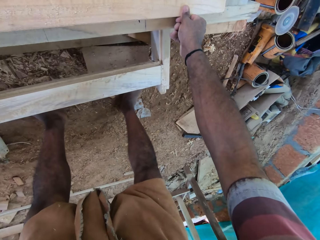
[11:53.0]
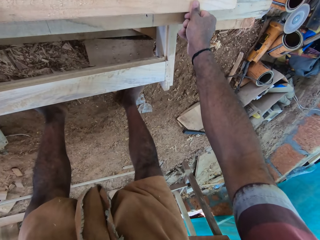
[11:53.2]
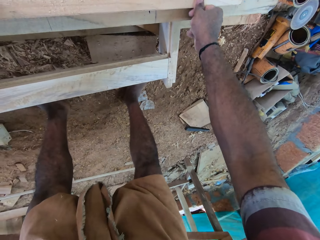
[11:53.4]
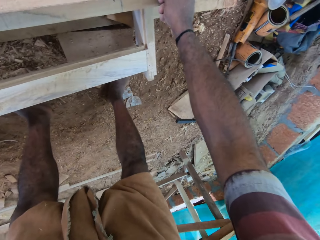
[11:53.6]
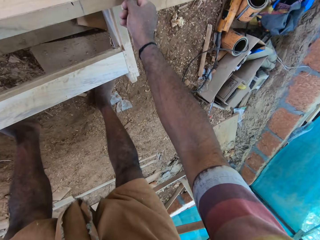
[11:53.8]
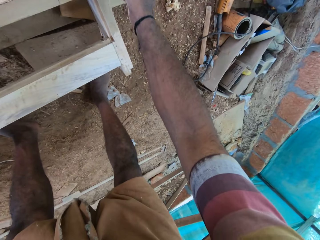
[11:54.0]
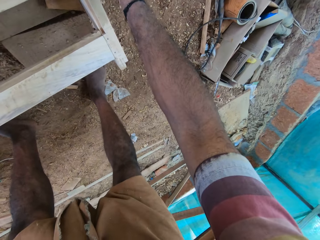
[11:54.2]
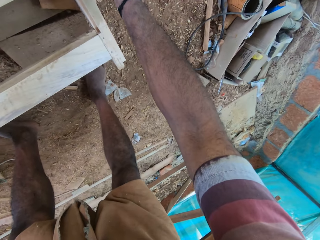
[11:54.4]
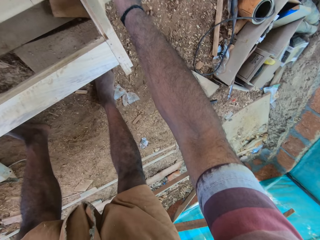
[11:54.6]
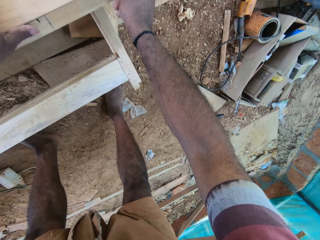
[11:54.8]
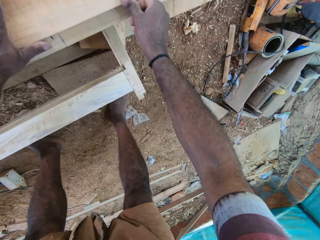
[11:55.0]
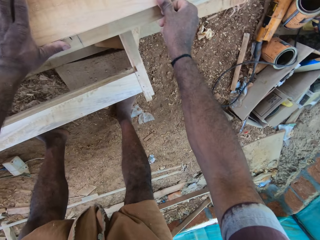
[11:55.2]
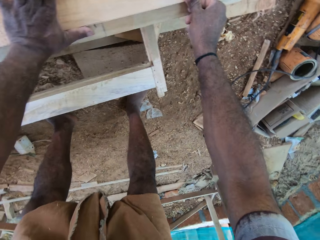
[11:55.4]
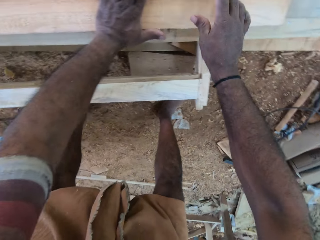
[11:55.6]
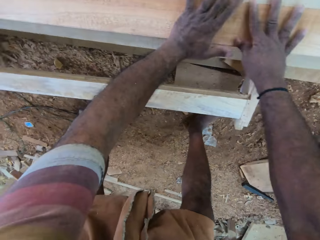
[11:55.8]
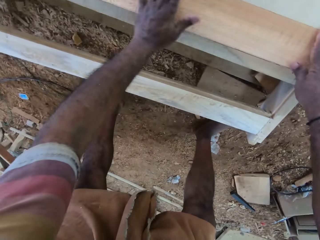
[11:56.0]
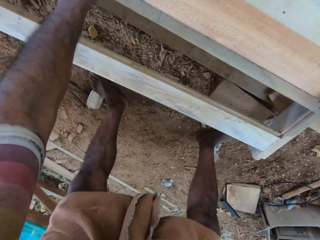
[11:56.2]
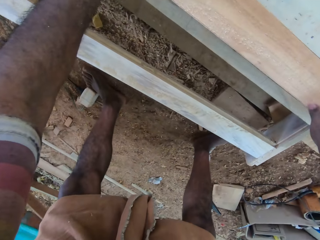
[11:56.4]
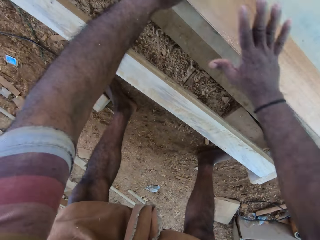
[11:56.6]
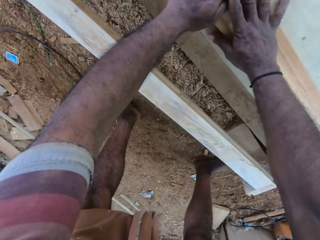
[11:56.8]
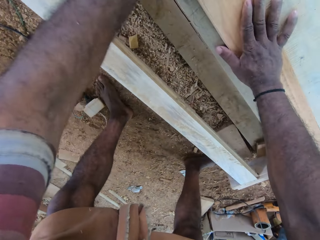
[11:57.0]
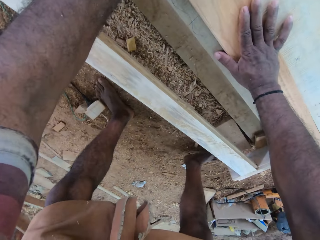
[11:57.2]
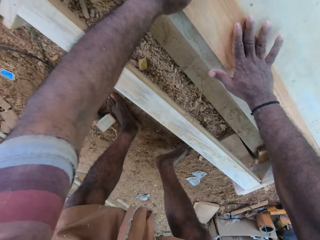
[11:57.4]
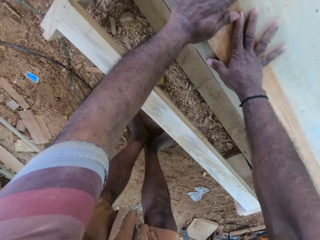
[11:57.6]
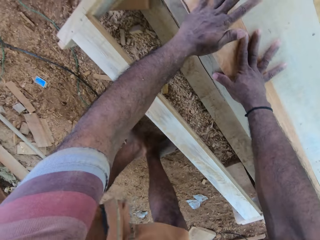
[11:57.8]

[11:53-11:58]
The camera wearer adjusts the wood on the structure.

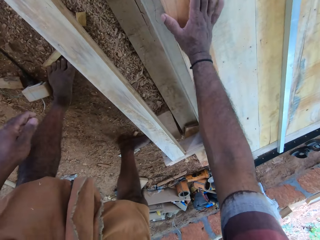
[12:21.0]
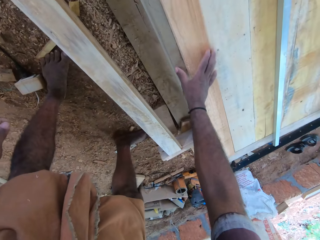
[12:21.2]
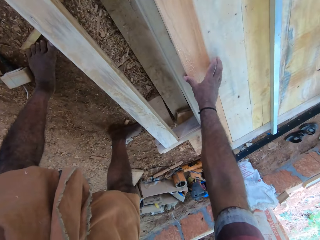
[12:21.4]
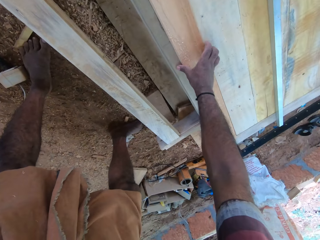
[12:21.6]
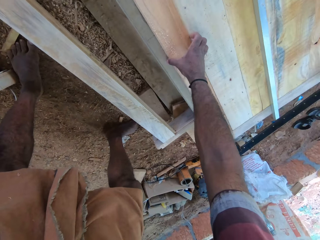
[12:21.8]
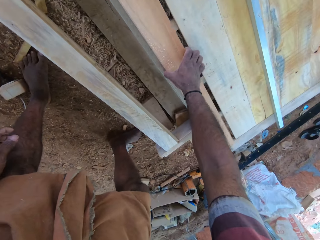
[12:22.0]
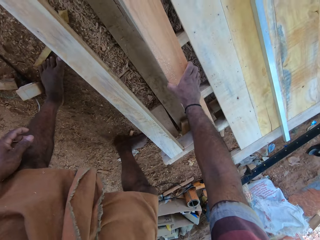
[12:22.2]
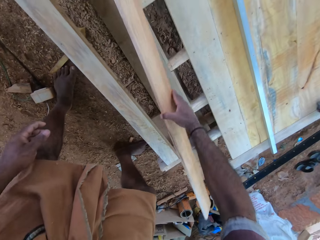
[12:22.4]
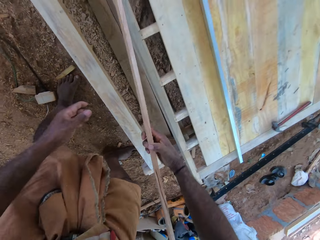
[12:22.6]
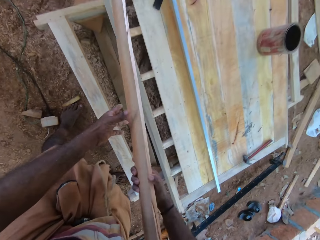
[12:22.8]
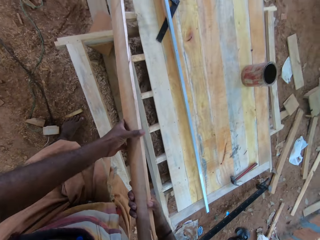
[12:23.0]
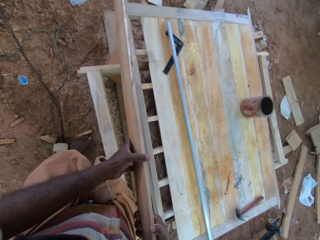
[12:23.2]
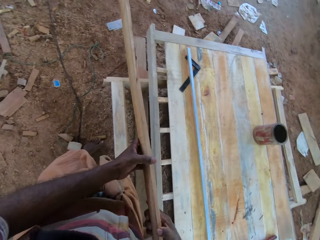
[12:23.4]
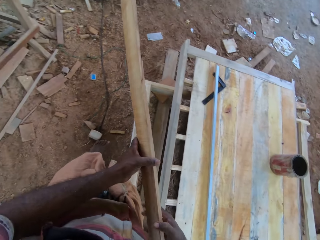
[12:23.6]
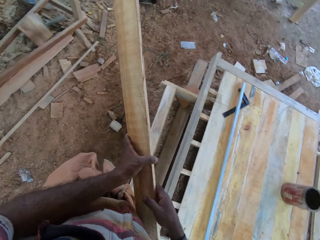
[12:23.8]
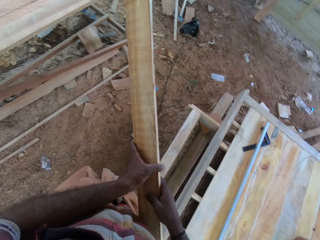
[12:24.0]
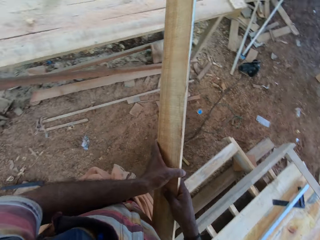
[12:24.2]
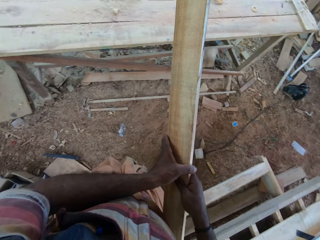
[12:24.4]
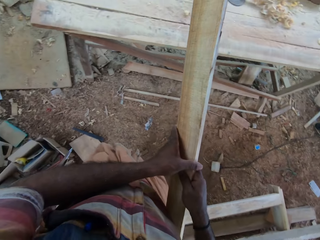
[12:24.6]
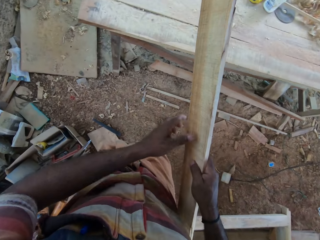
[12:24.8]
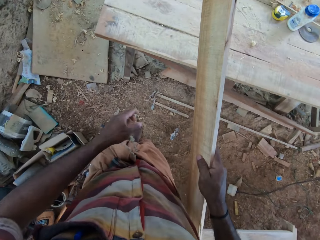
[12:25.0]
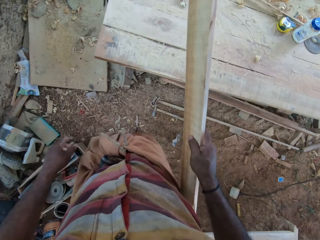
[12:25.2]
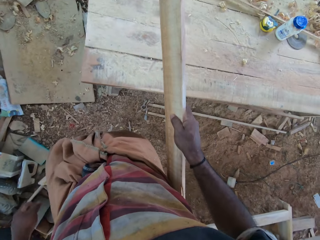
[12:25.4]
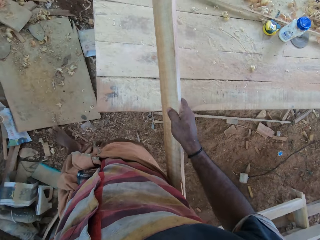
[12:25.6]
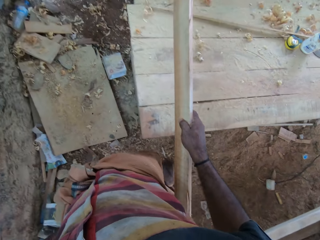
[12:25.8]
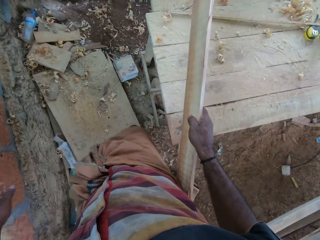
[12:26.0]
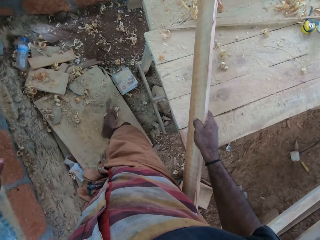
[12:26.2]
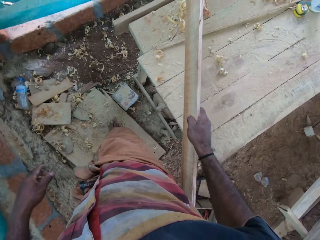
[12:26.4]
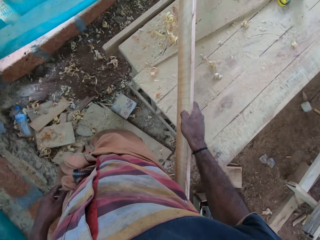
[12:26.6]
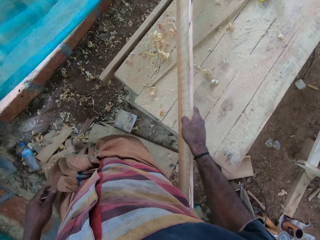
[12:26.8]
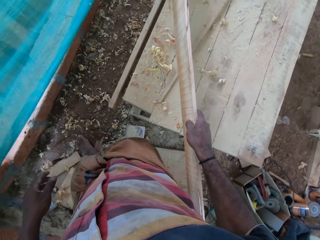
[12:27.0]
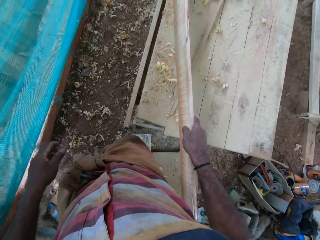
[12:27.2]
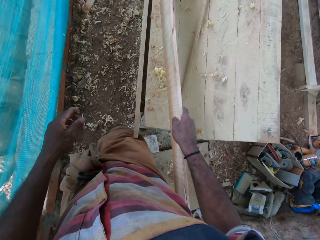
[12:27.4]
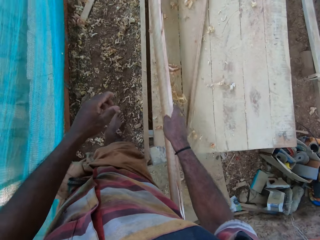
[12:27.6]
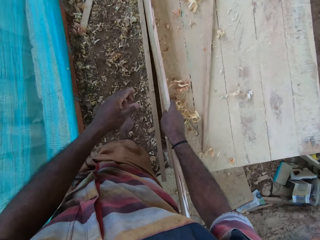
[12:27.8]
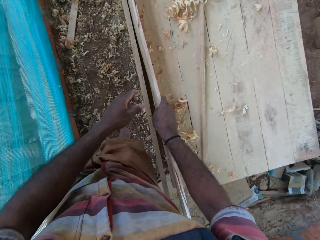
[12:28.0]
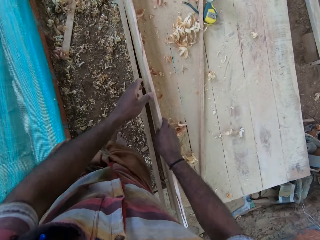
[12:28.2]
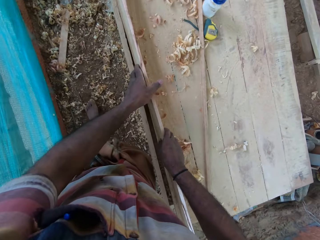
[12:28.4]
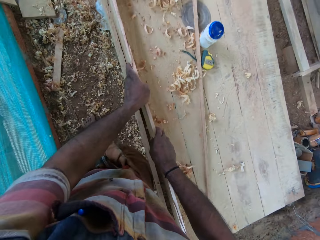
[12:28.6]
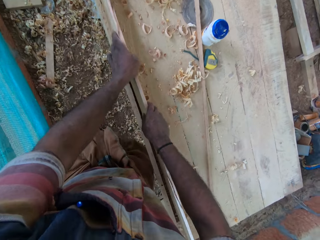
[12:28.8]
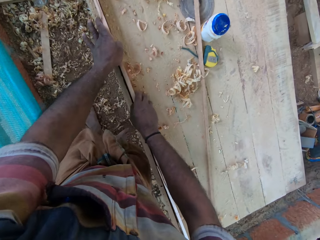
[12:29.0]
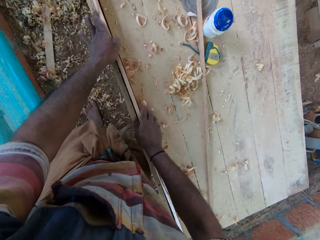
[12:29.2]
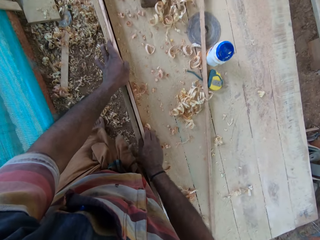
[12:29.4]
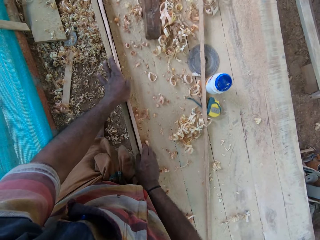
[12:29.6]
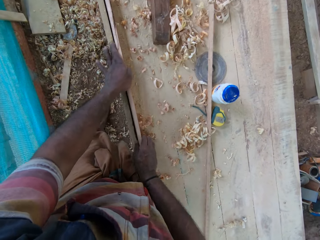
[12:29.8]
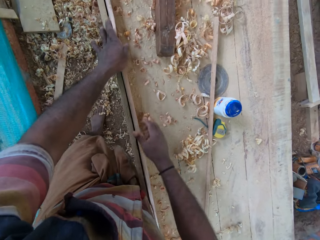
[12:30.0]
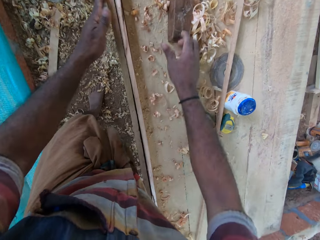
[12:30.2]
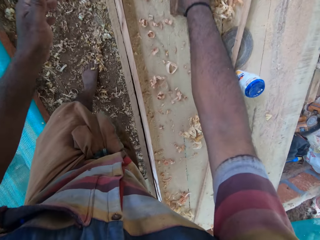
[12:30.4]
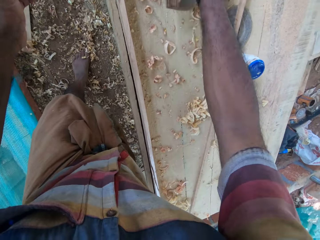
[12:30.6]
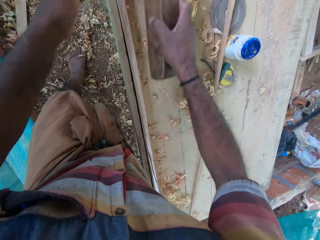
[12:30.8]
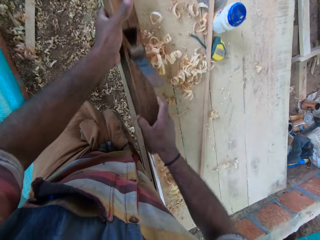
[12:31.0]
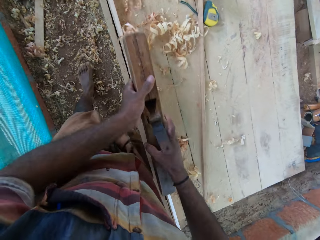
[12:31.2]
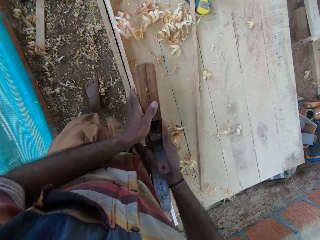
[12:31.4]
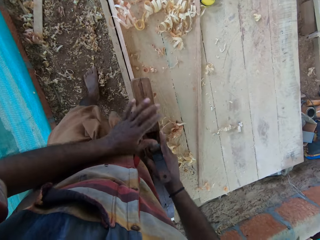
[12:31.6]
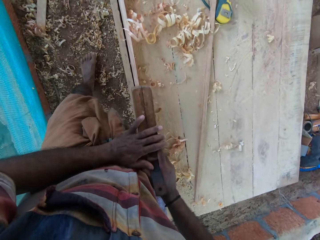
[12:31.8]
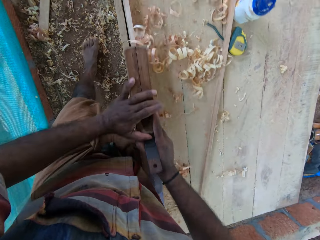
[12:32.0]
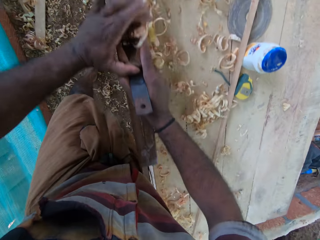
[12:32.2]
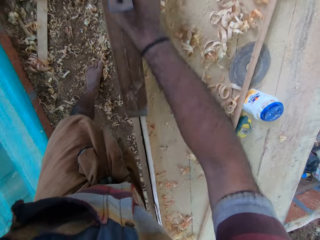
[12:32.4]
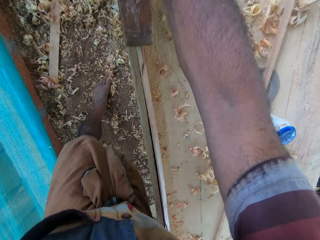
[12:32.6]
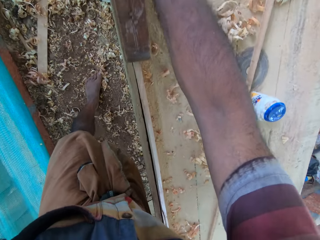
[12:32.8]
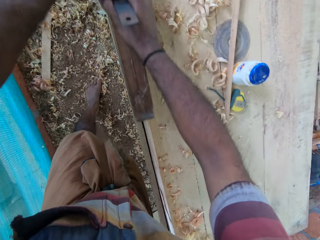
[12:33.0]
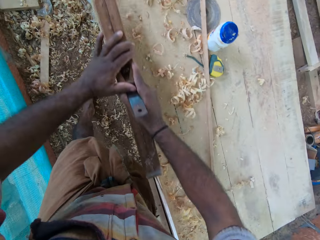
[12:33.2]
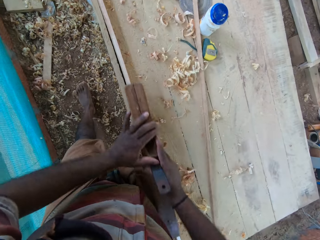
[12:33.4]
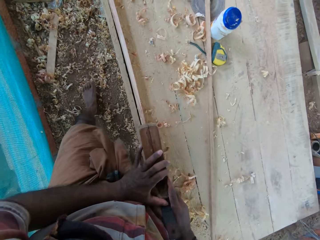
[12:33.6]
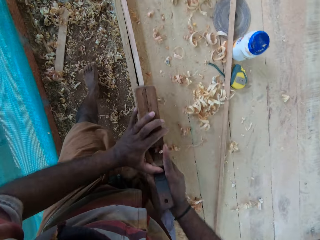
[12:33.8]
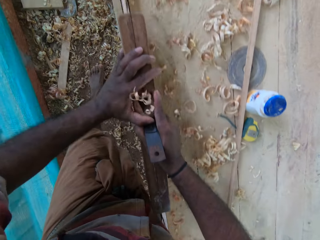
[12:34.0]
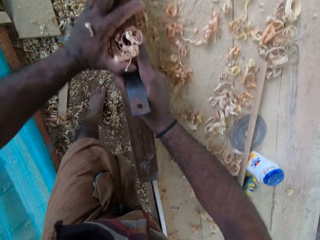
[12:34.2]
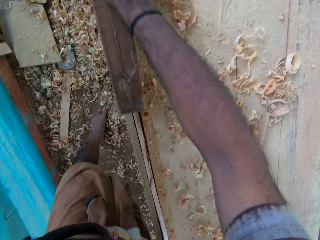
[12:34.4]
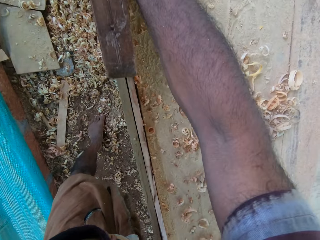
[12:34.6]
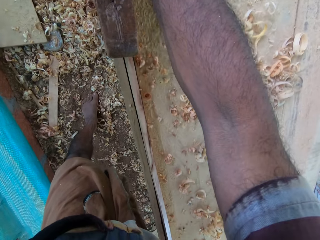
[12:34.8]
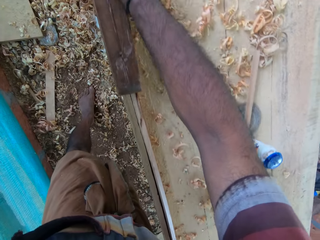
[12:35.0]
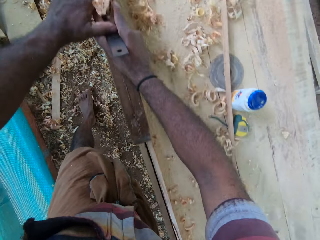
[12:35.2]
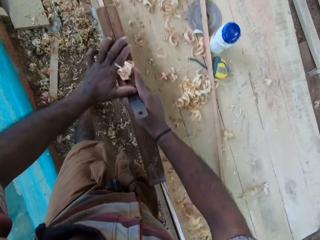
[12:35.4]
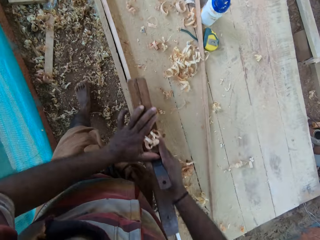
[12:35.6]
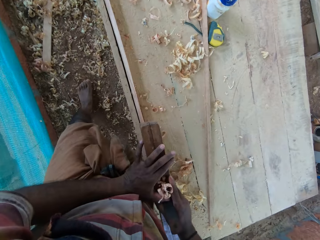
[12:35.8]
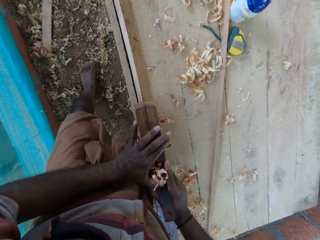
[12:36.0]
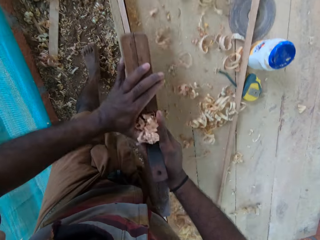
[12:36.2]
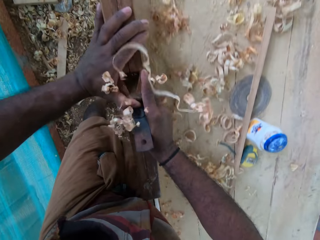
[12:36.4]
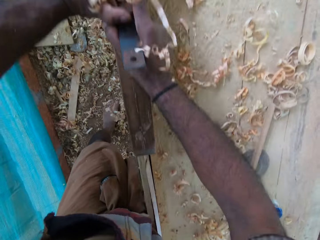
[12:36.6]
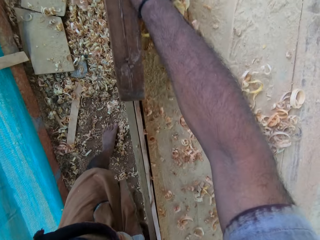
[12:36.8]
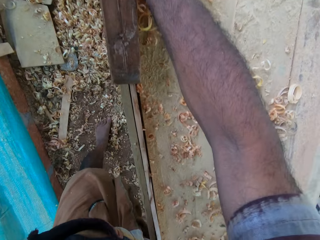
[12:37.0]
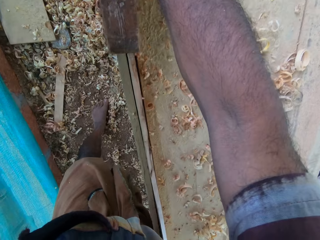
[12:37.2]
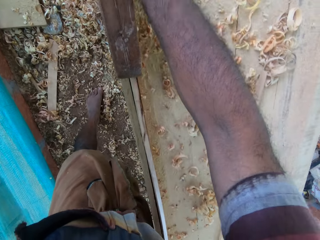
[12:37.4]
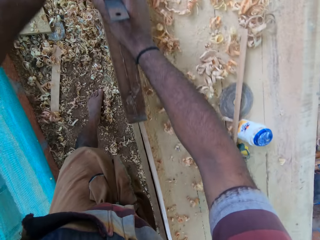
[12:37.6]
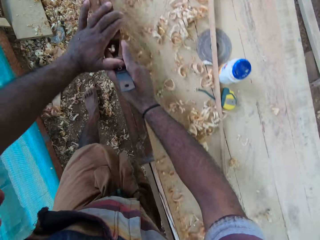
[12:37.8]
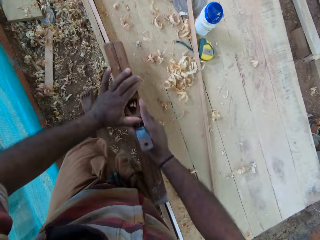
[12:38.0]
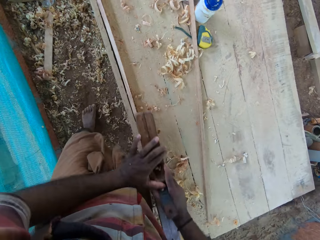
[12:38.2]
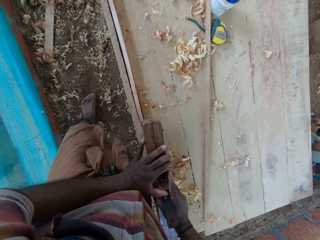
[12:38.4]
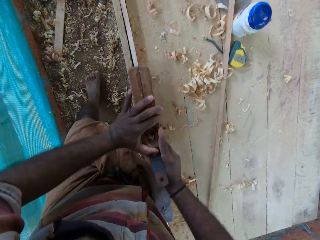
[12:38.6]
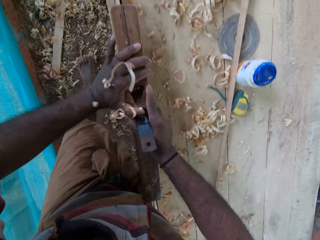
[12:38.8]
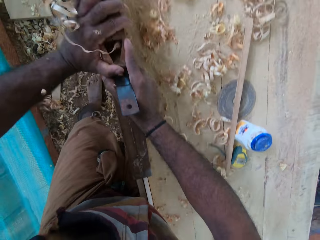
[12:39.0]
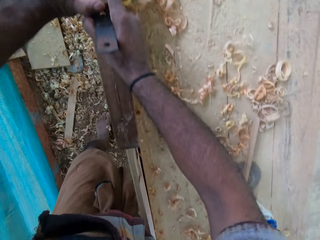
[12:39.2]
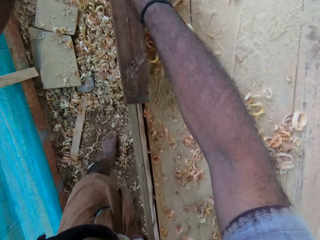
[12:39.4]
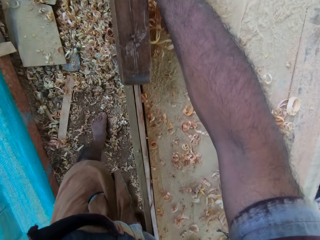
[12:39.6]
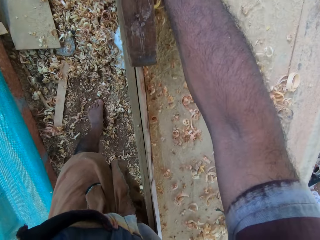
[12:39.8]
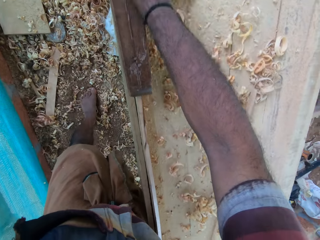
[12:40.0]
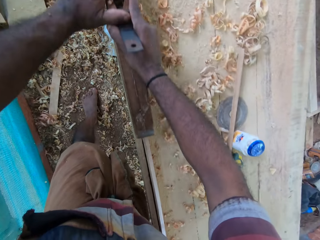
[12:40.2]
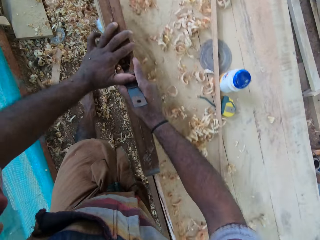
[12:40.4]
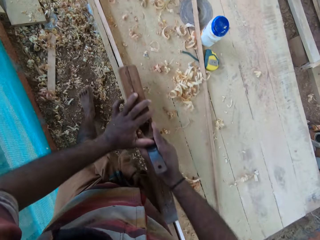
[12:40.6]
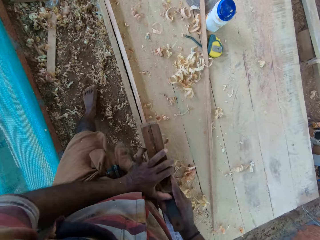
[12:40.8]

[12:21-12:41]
The camera wearer carries the wood from the structure to the stand. They take the wood. They walk around the workshop. They position the wood on the stand. They pick up the plane on the stand. They shape the wood on the stand with the plane.
